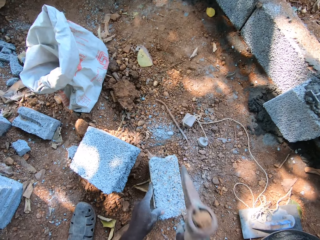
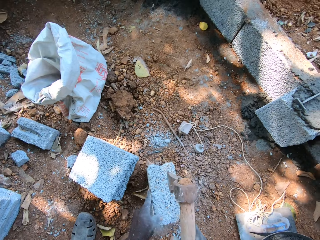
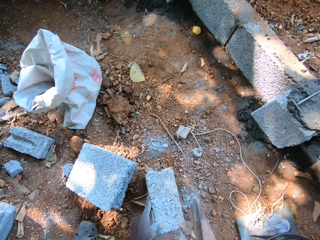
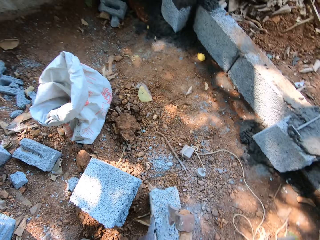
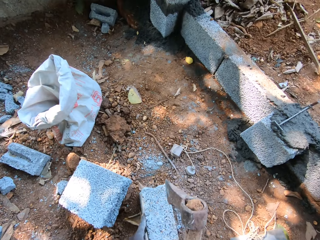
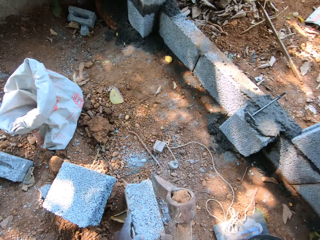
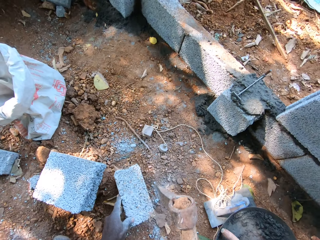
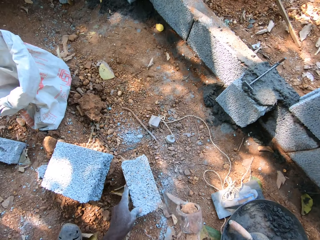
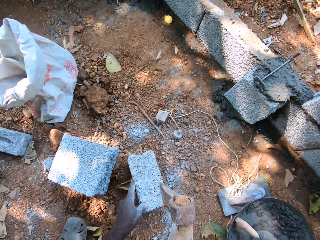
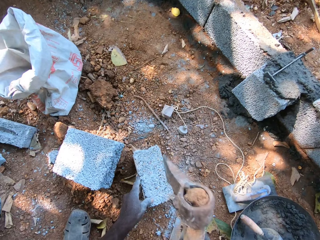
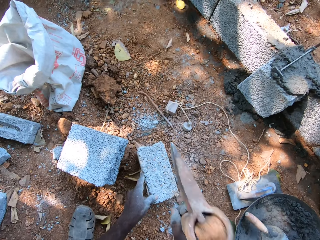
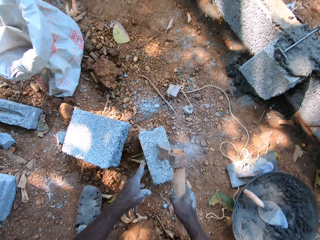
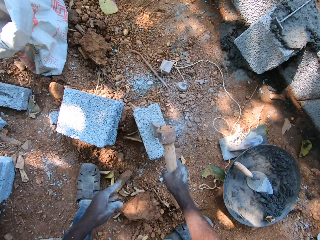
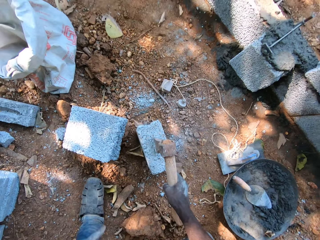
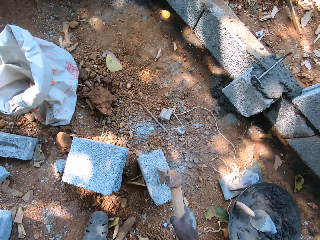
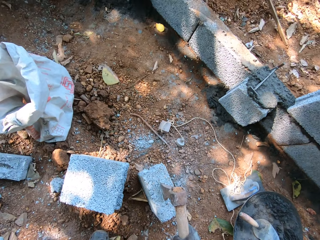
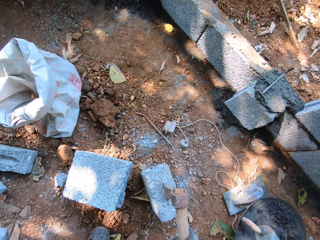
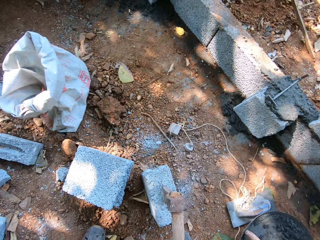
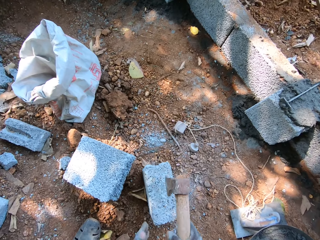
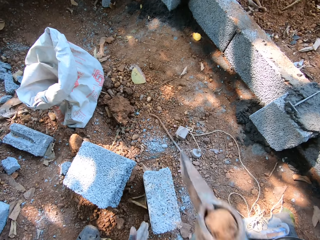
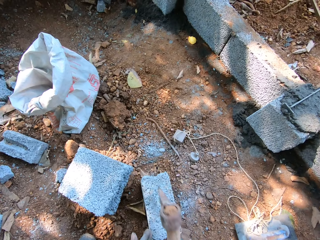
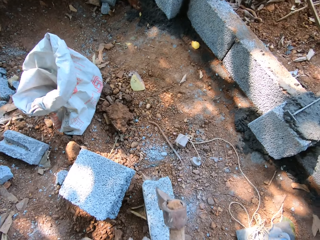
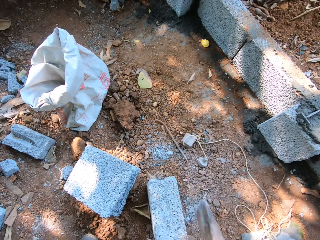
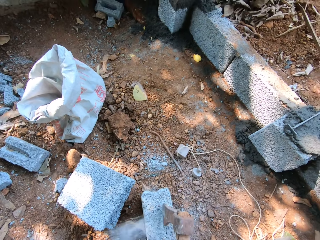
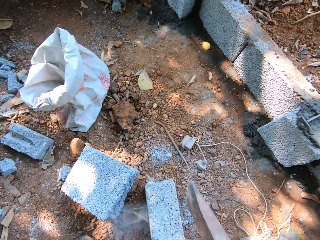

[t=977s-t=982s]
The camera wearer hits the brick.

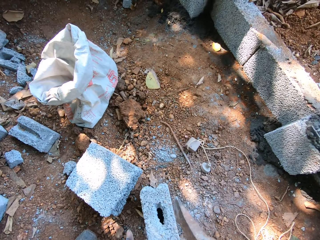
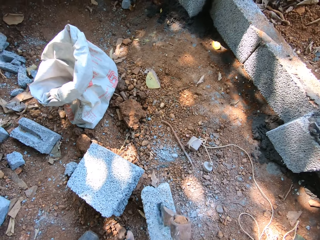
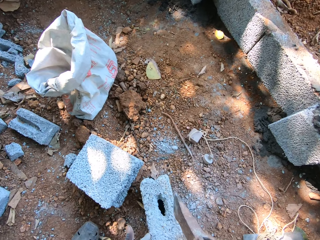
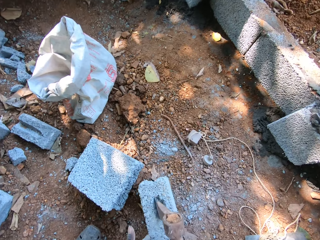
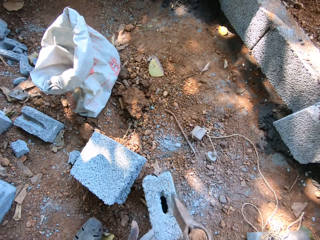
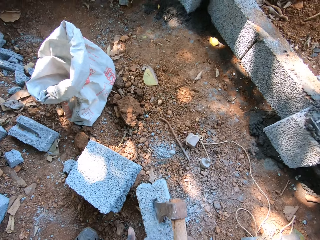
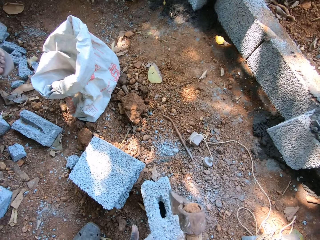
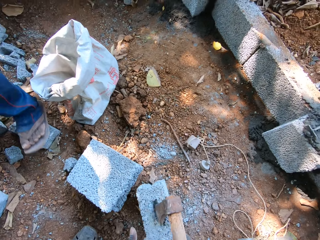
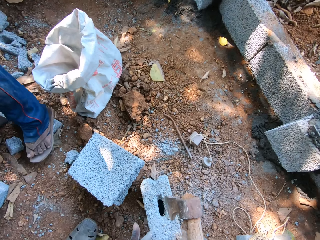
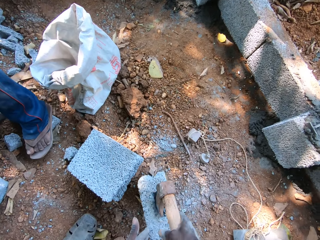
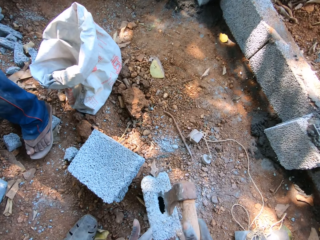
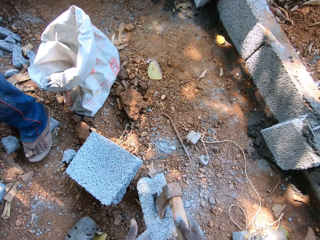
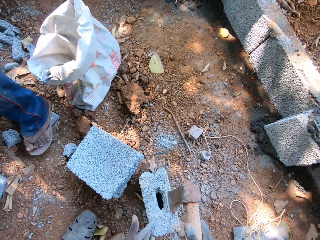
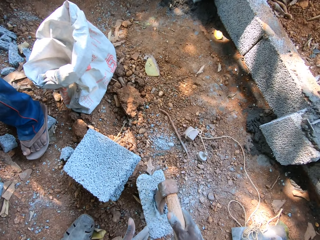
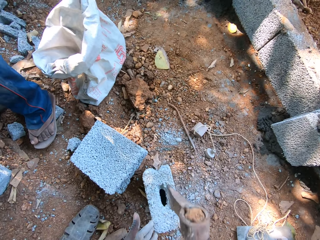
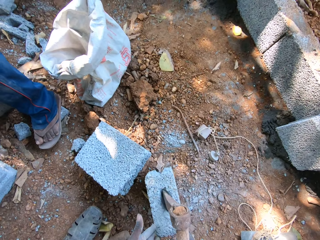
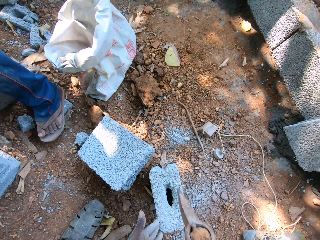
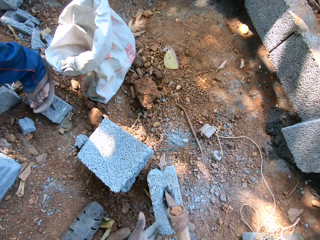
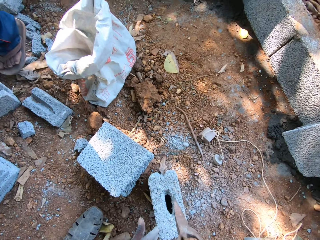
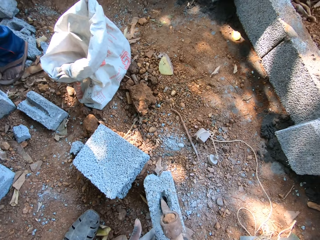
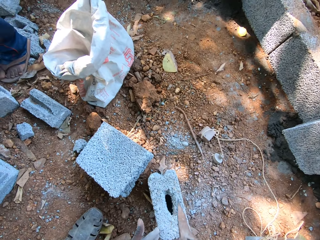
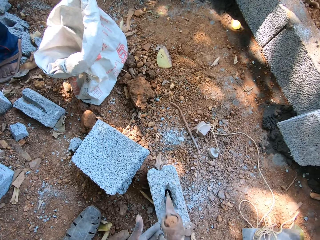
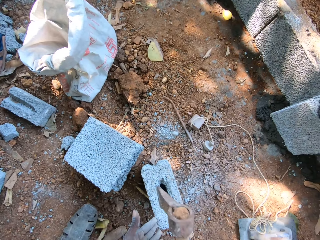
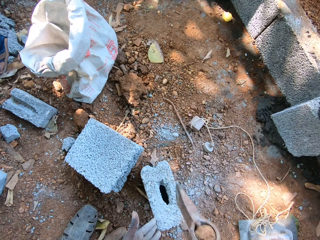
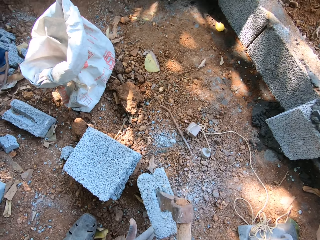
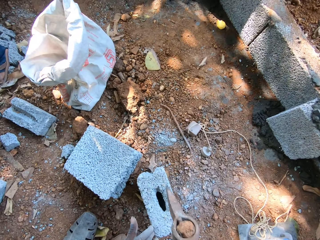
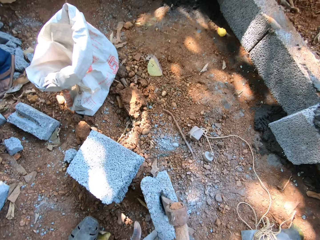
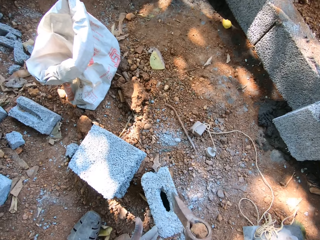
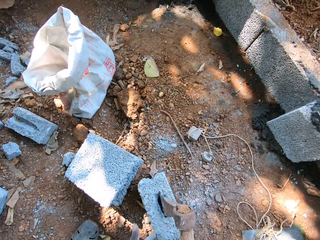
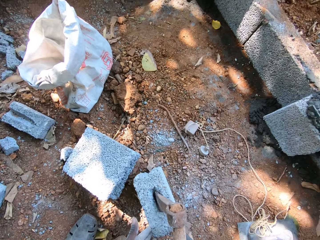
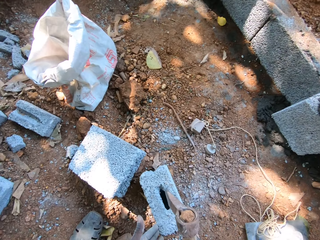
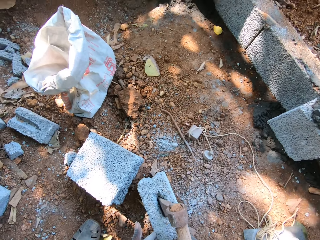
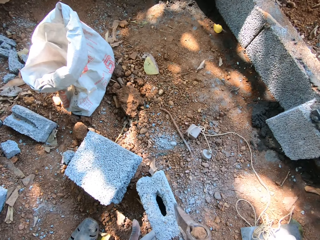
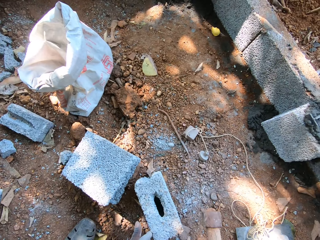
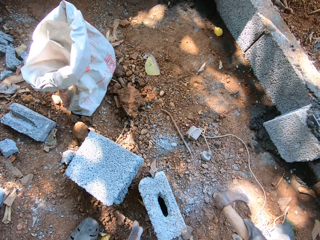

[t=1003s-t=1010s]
The man drops a block on the ground. The camera wearer drops the axe in his right hand on the ground.

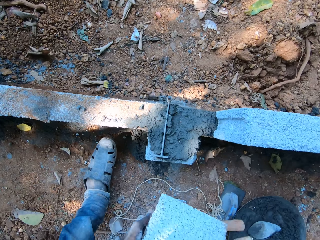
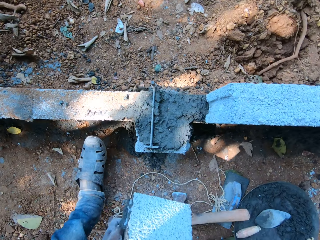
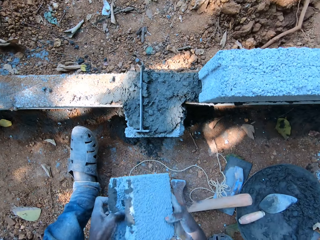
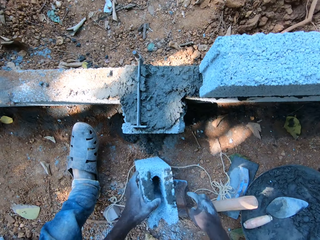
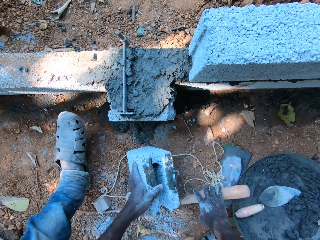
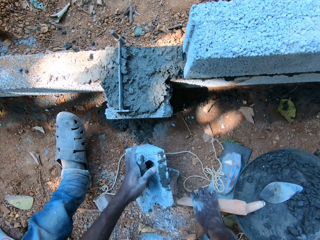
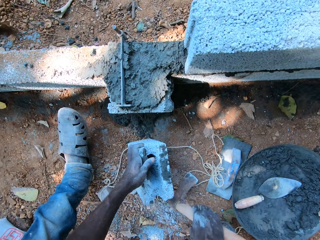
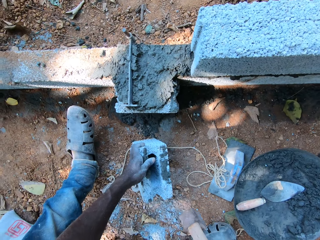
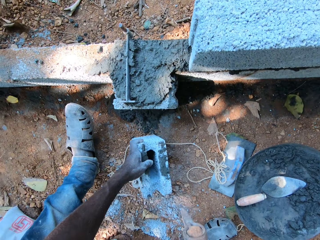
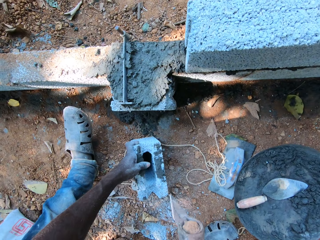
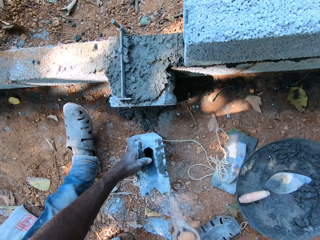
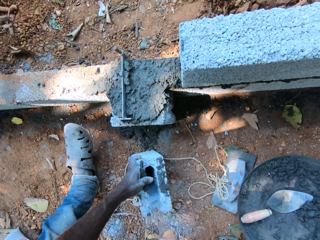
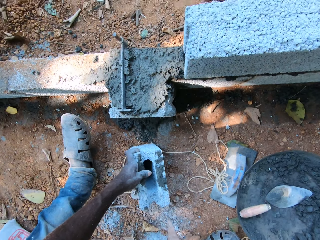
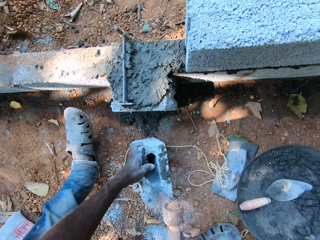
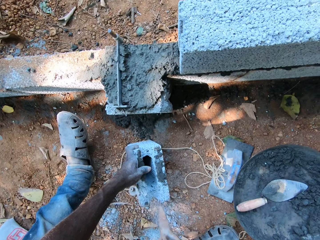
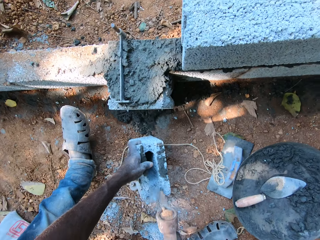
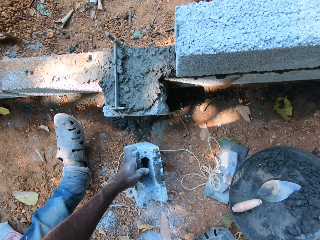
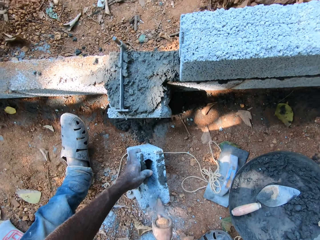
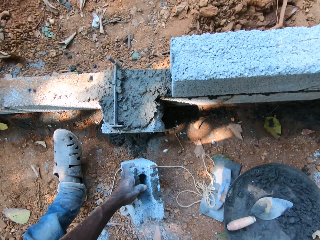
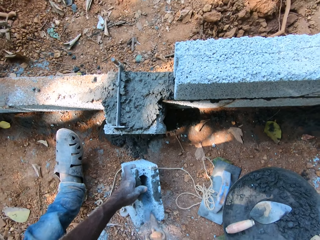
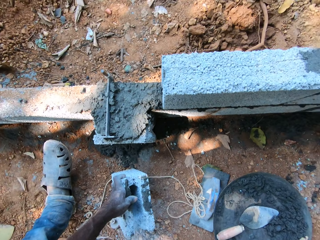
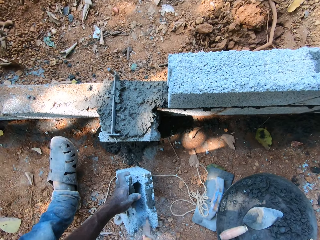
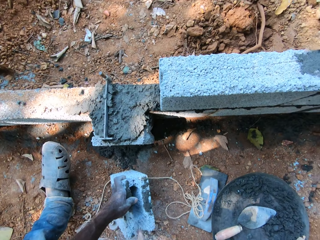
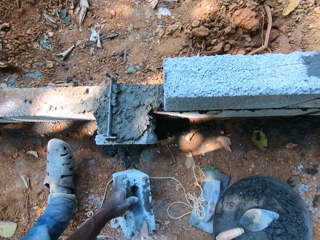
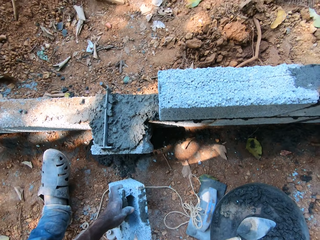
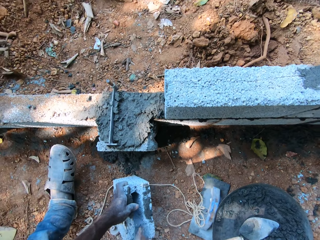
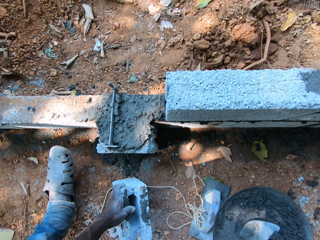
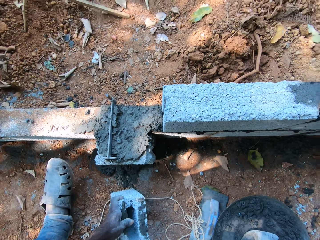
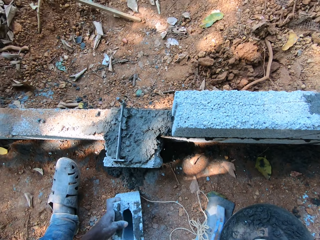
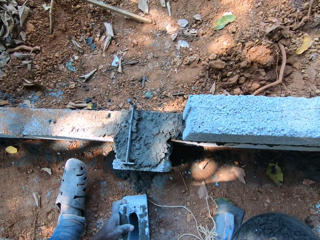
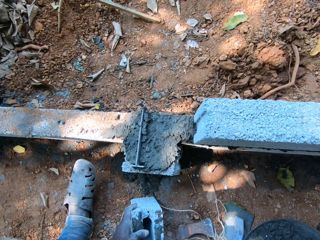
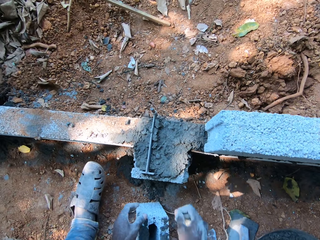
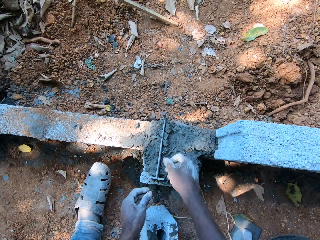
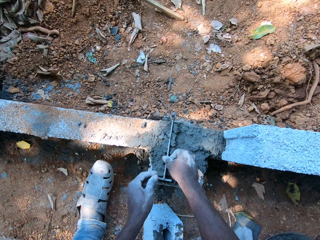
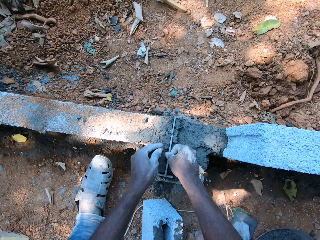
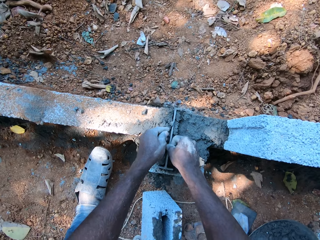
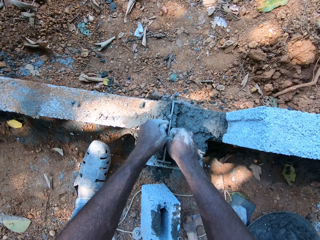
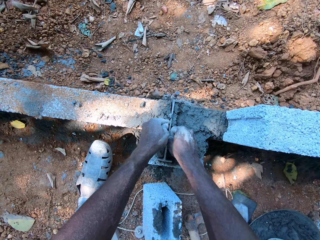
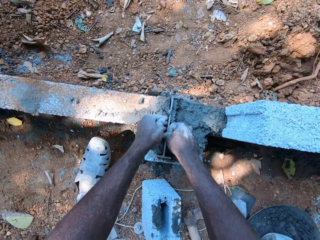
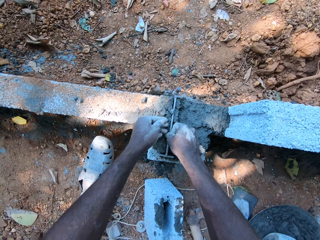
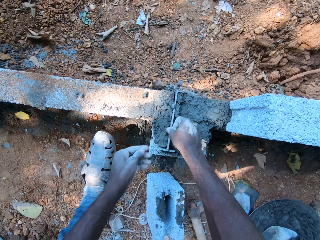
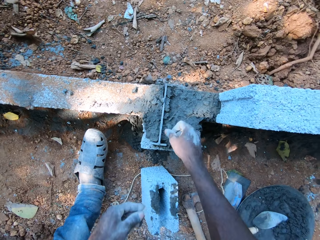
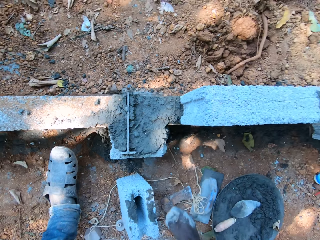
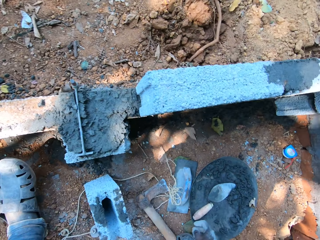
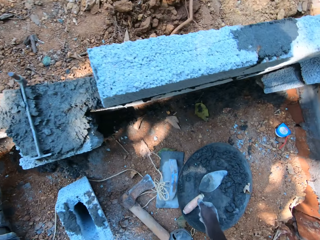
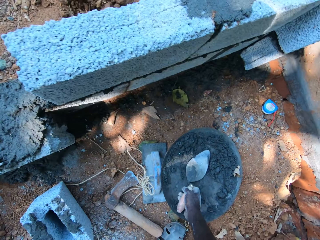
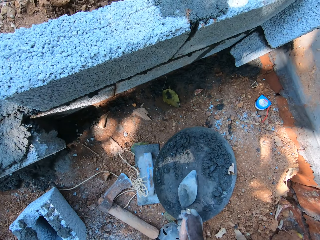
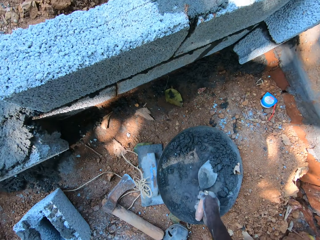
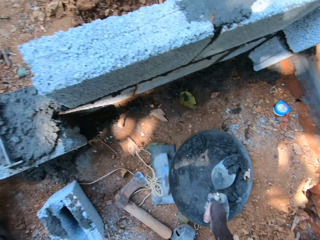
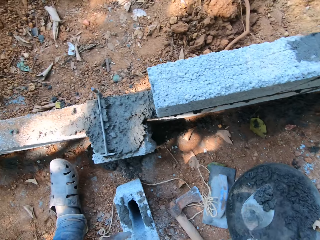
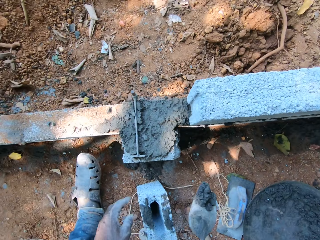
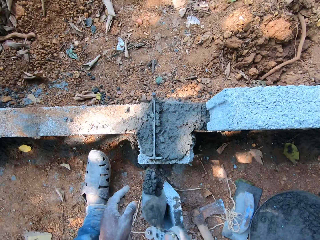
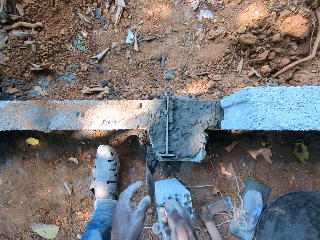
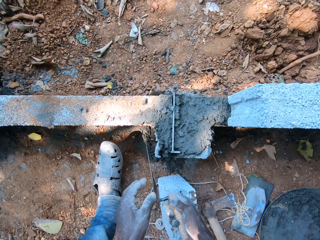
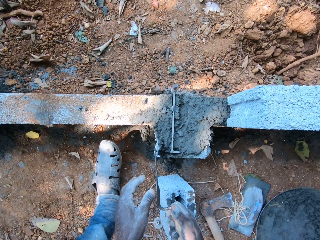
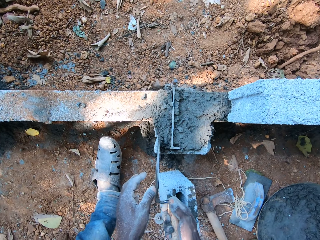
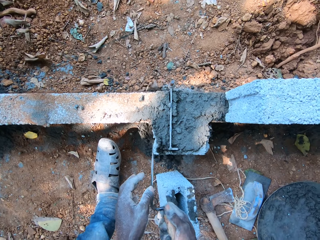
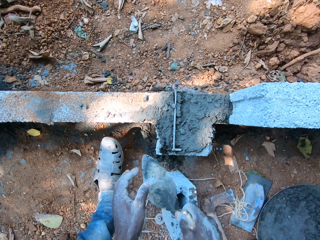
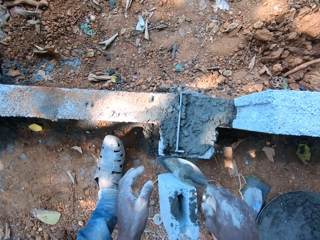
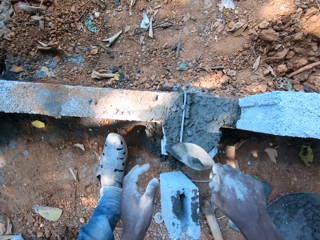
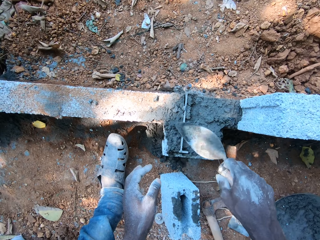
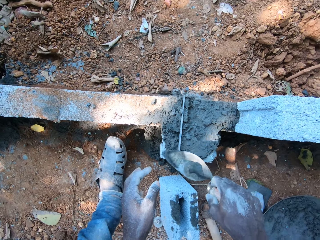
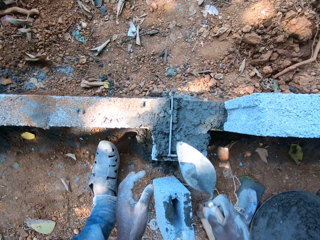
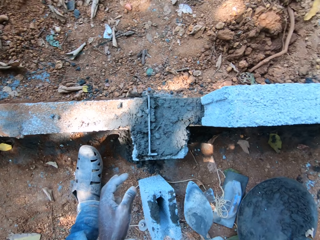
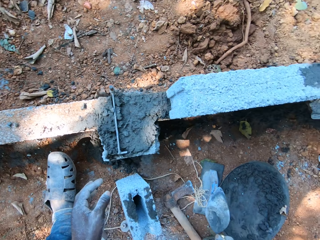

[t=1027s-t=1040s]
The camera wearer lifts the brick. He puts the block in his hands on the ground. He picks up the axe or bushcraft on the ground with his right hand. He breaks the block on the ground with the axe in his right hand. He drops the bushcraft. He adjusts the iron on the block foundation with both hands. He holds the metal. He moves the concrete. He picks up a gauging trowel in a mortar pan with his right hand. He holds the trowel. He scoops mortar from the mortar pan on the ground with the gauging trowel in his right hand. He plasters the block foundation with mortar from the gauging trowel in his right hand.
